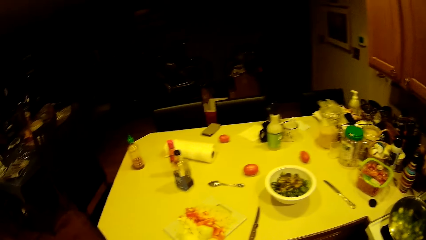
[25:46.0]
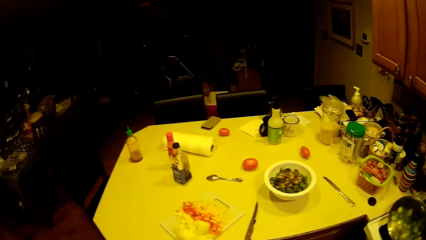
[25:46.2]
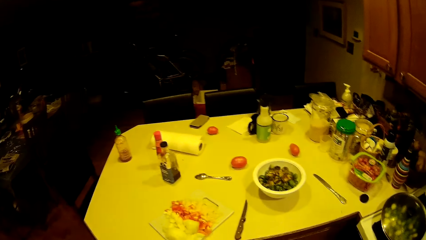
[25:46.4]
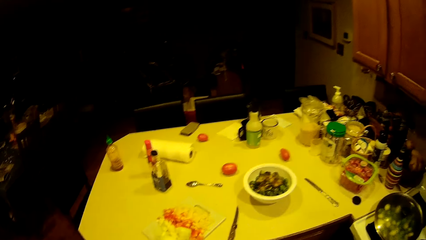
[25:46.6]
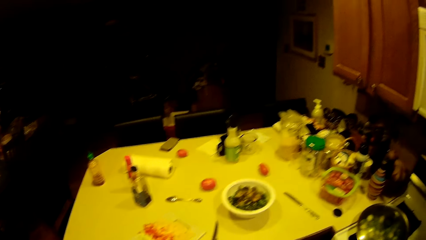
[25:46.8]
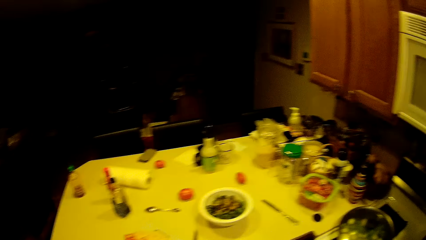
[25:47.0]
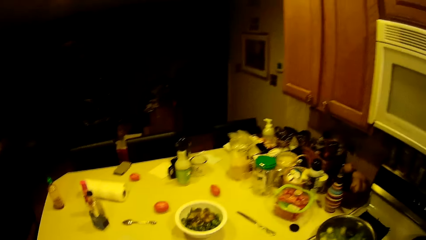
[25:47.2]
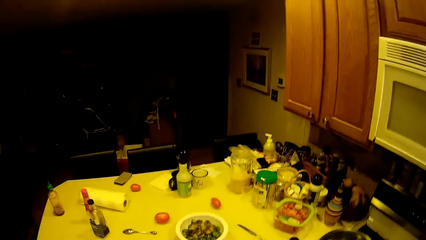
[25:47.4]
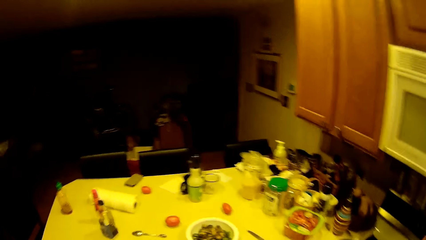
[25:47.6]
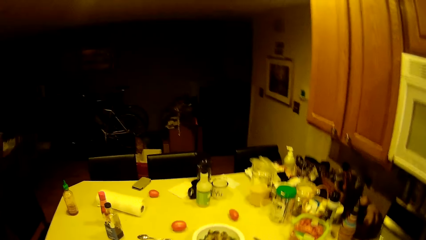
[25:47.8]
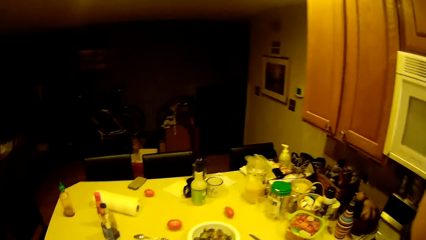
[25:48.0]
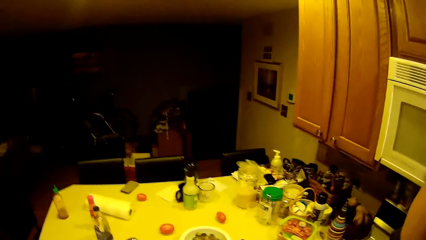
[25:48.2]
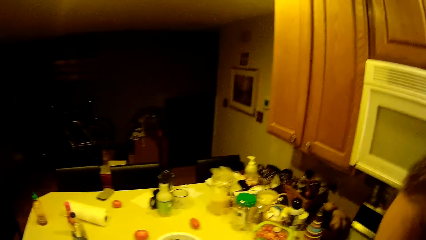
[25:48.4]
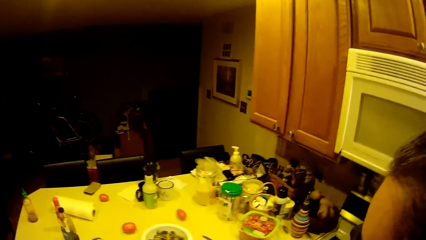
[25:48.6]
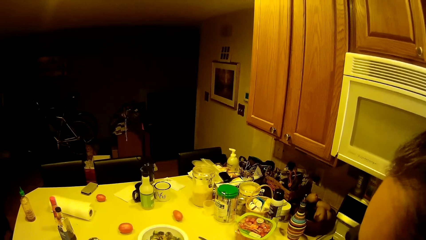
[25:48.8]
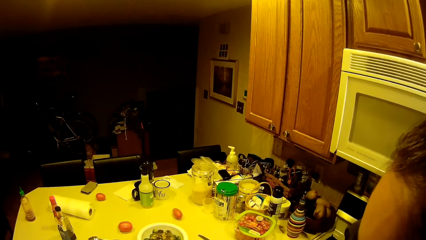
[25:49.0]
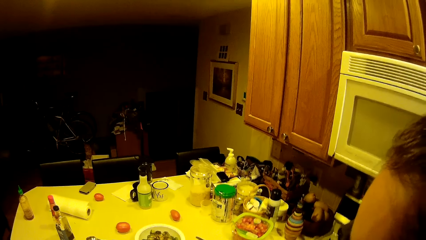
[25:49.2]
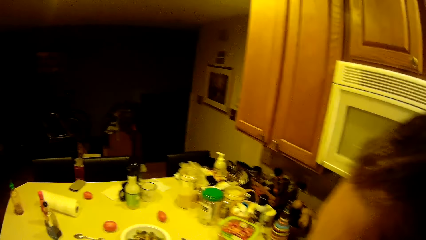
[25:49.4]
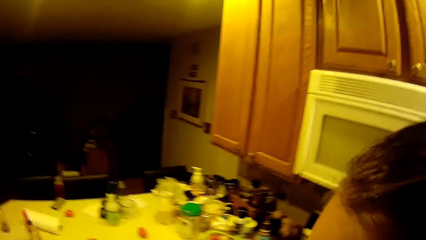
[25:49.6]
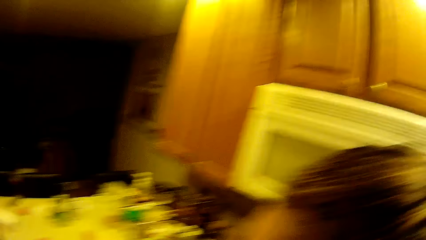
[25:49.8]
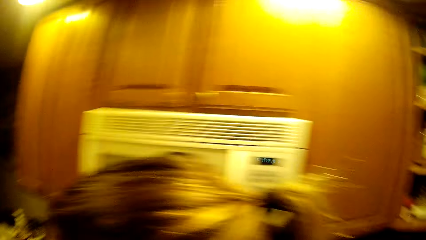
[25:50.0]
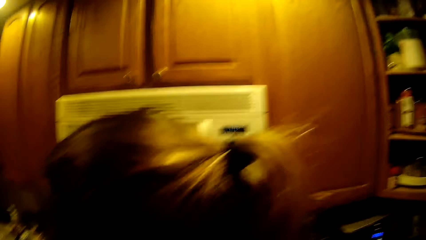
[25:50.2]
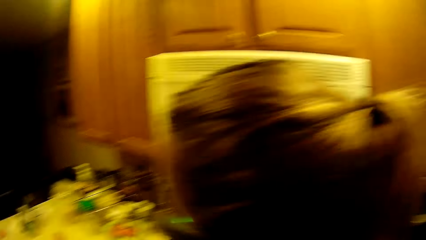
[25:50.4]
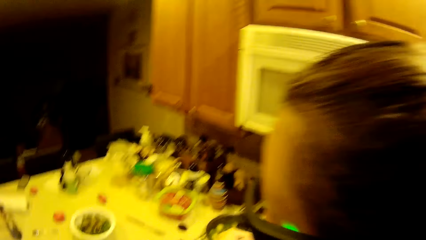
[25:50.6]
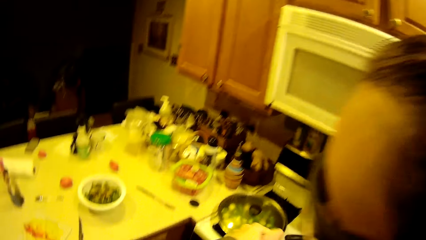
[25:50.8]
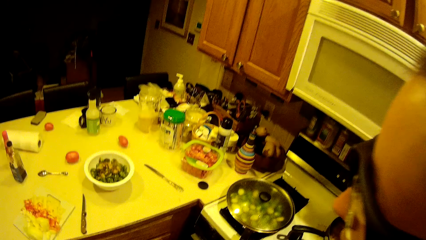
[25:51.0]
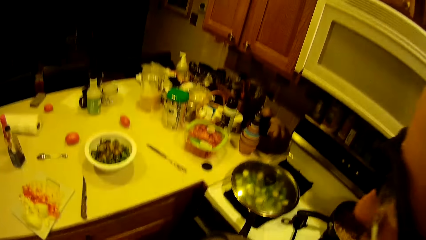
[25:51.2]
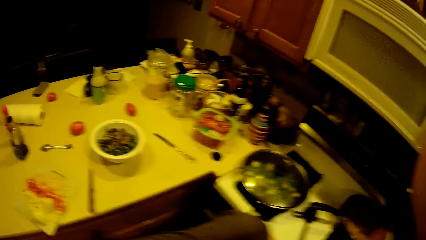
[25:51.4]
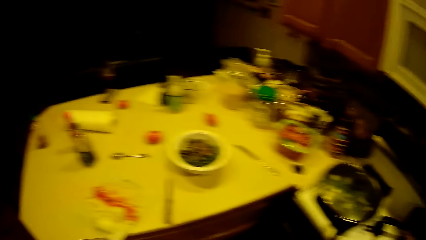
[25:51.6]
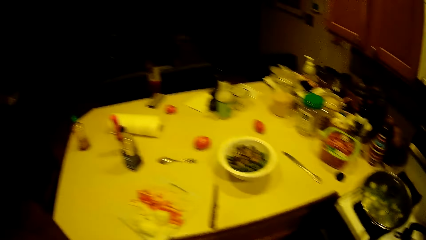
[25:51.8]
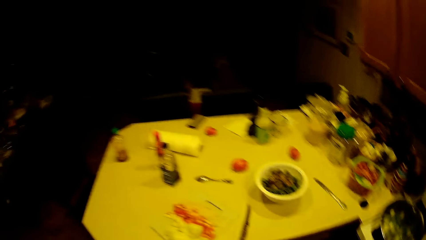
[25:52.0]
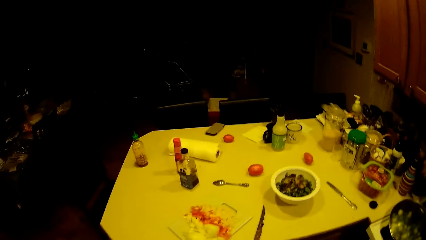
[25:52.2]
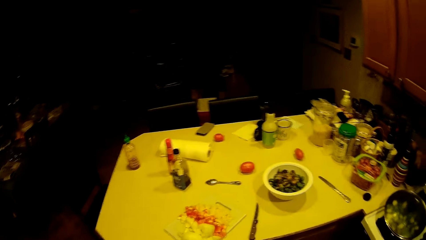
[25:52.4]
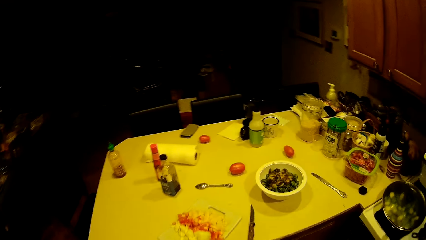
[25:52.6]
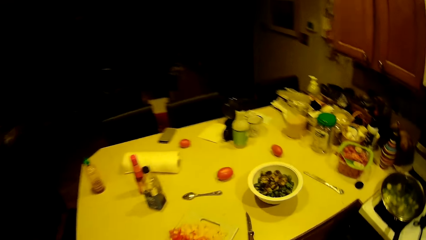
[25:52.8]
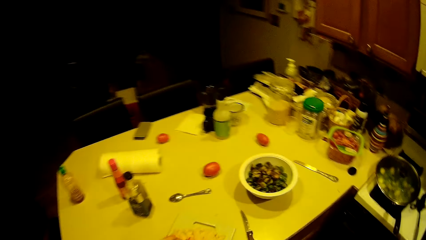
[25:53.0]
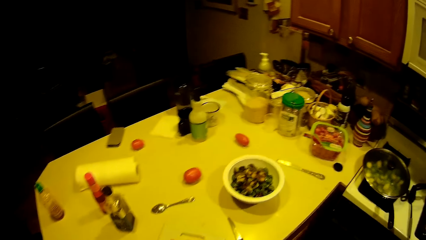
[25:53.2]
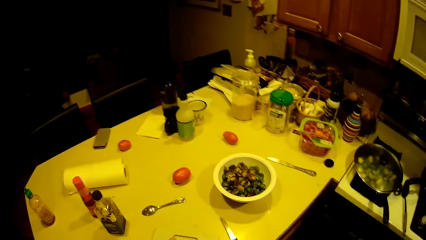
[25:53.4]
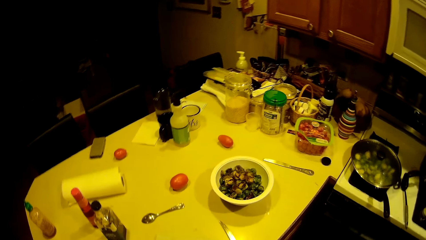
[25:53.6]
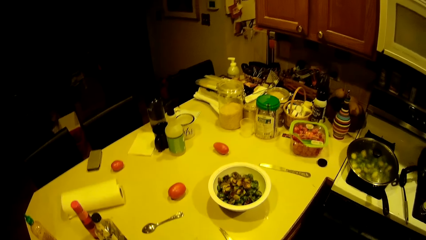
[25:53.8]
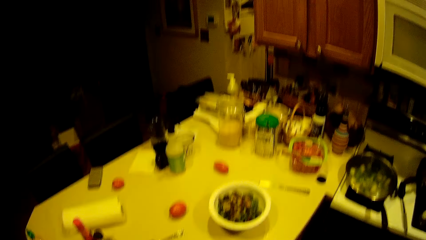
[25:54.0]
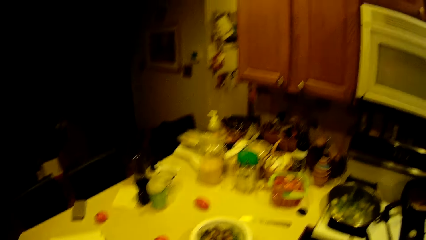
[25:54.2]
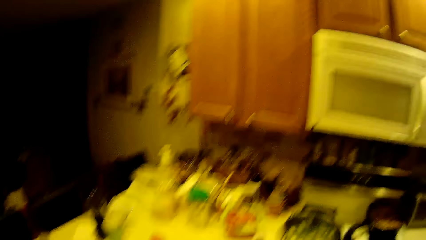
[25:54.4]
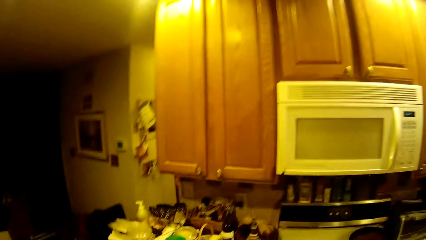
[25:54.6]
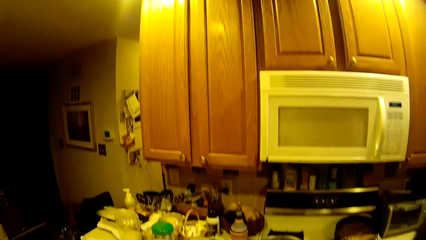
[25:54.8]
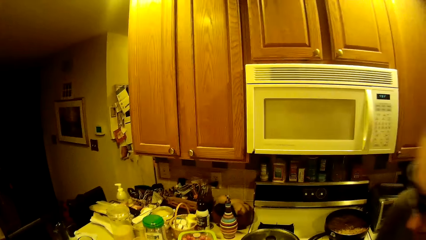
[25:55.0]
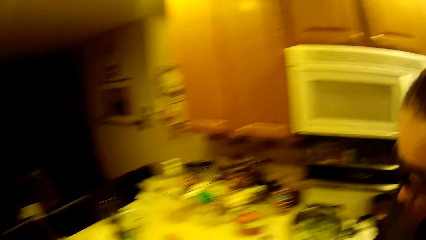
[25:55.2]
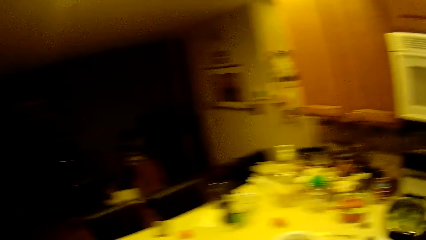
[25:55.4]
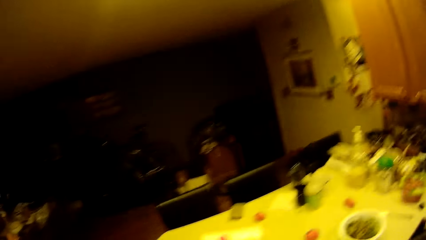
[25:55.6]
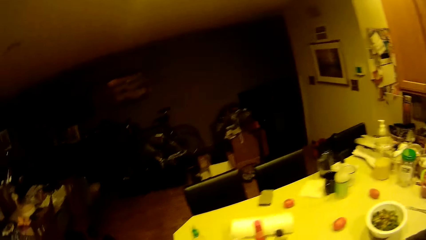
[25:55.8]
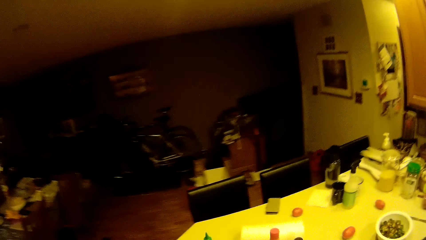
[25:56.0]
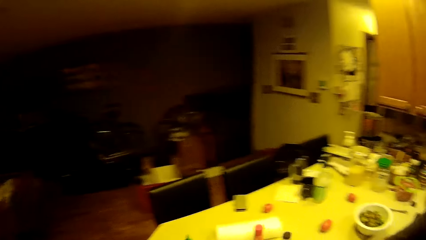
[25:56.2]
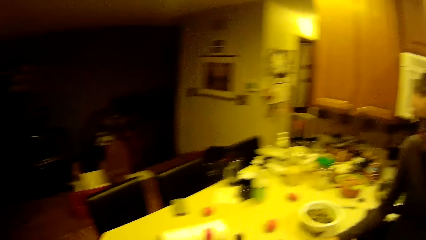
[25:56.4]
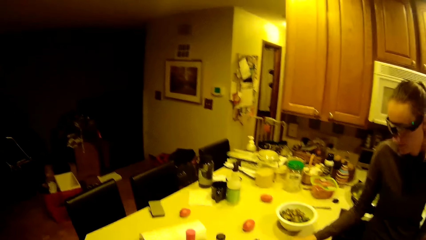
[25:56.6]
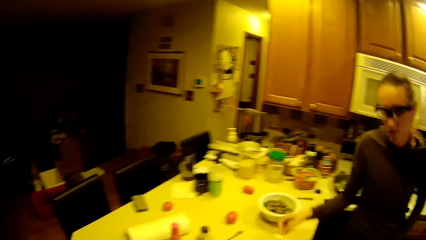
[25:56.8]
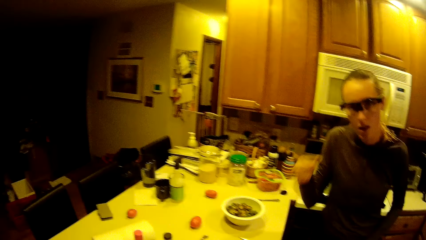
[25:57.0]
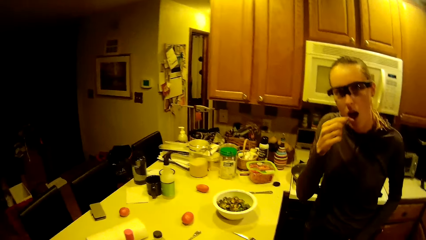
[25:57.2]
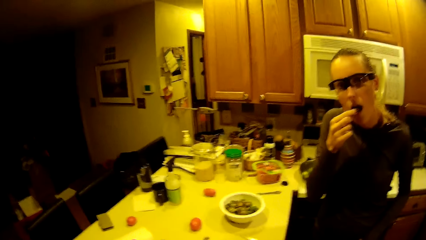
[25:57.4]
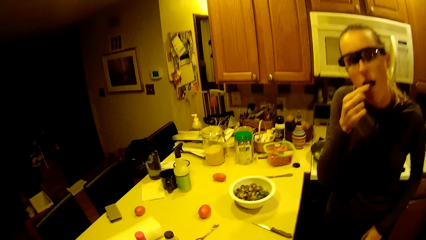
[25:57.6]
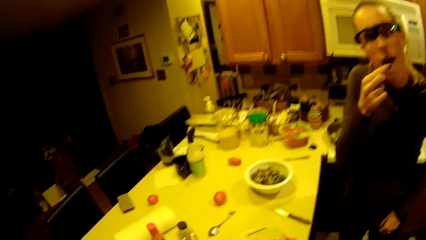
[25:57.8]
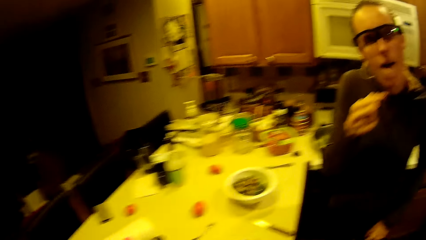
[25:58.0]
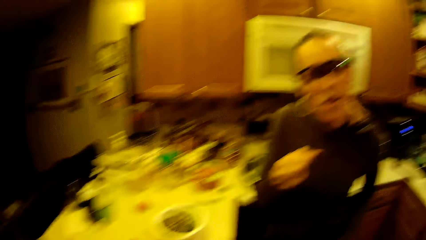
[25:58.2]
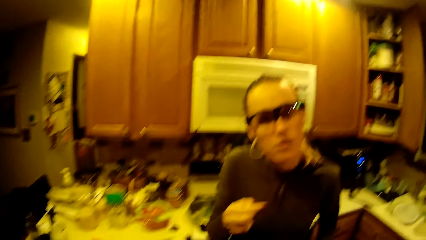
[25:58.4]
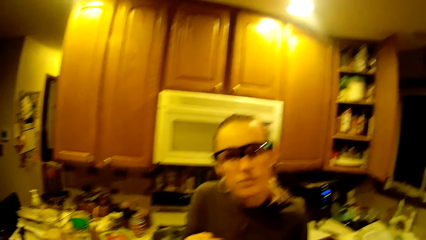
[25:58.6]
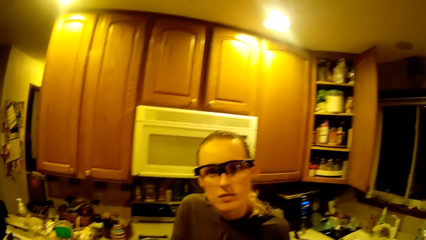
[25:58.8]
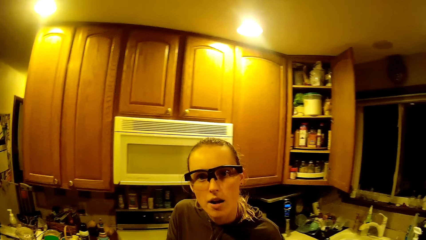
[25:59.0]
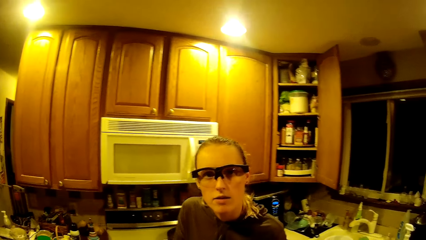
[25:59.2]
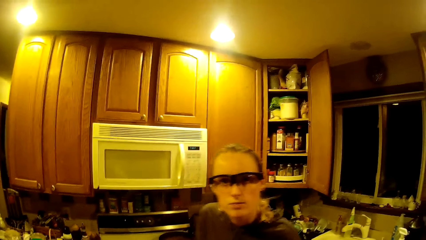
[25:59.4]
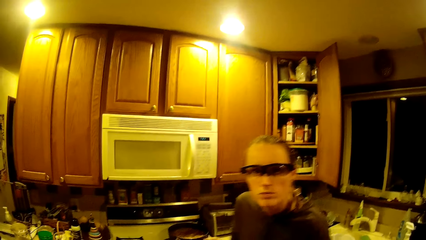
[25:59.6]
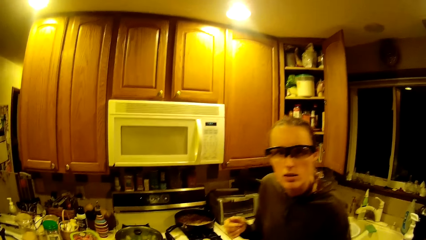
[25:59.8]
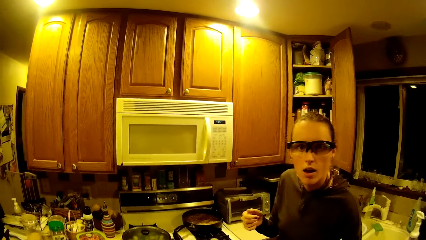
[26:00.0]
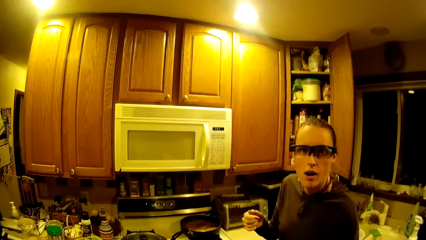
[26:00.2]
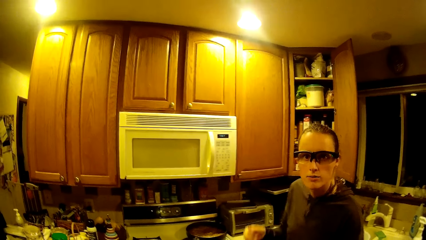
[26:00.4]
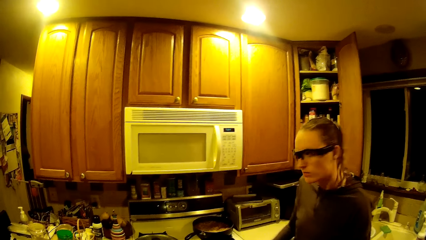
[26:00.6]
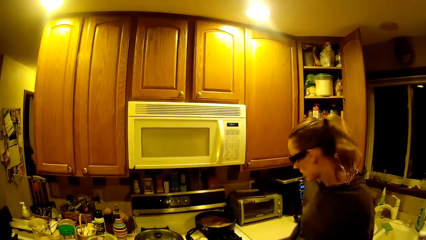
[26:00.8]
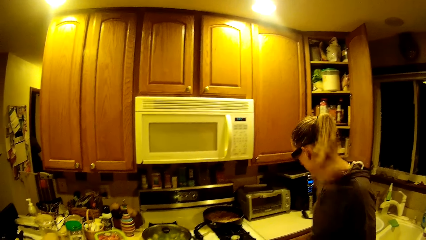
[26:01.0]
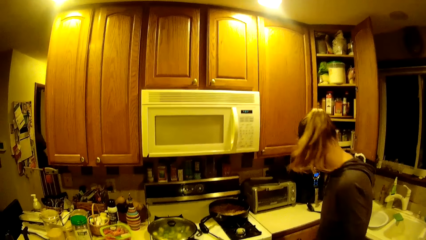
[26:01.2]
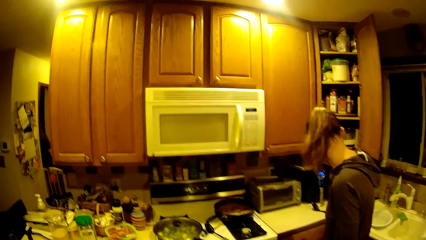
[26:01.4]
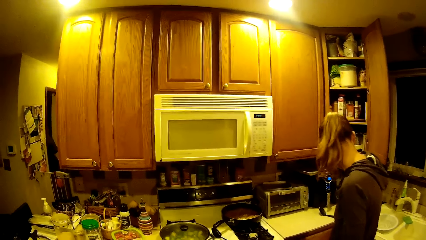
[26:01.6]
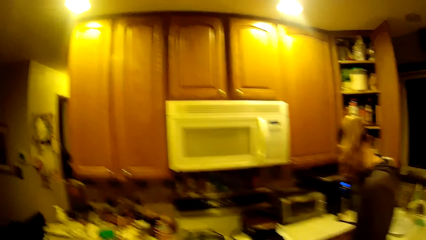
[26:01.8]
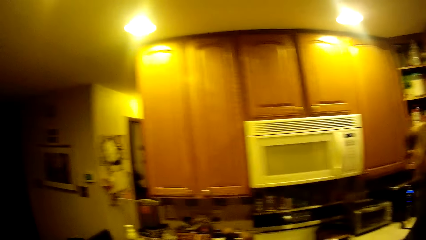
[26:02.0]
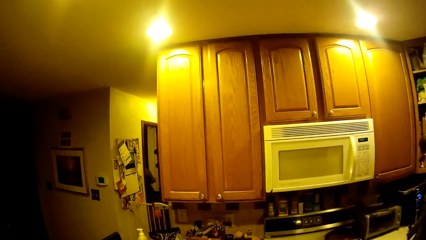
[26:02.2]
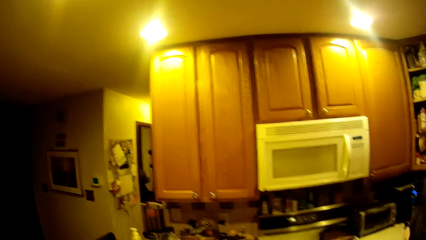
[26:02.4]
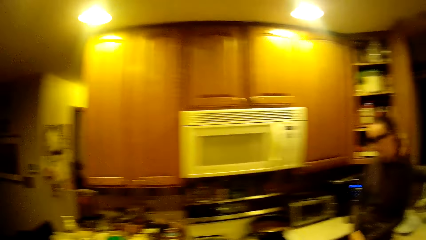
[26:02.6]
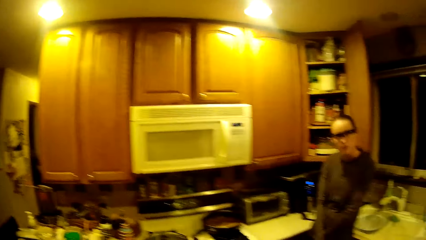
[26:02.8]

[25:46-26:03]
A woman looks around the room. The camera wearer looks around the kitchen. The woman takes a green bean from the filter to her mouth with her right hand. The woman eats something.
